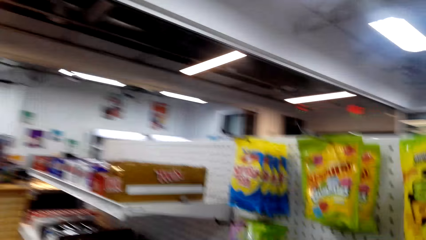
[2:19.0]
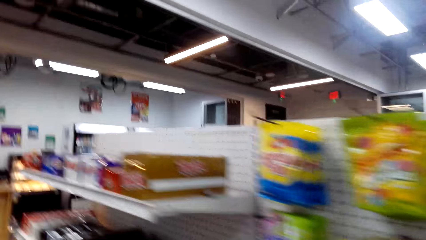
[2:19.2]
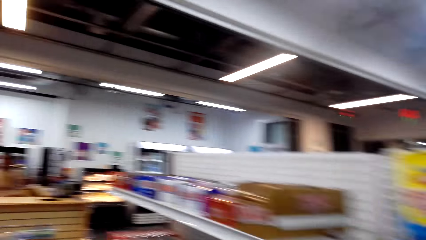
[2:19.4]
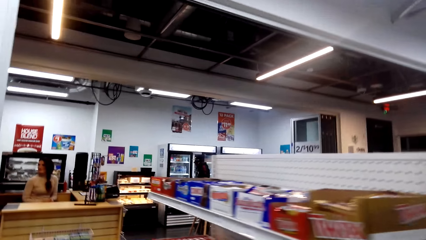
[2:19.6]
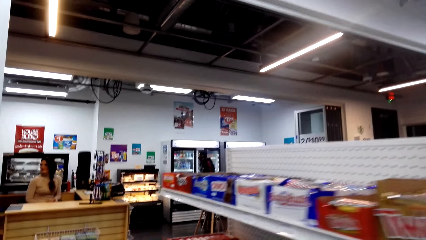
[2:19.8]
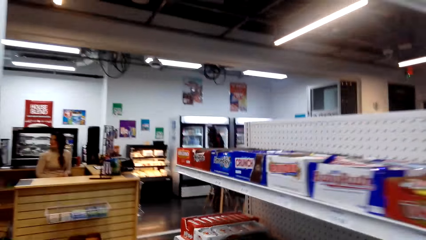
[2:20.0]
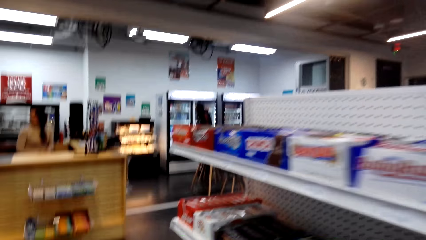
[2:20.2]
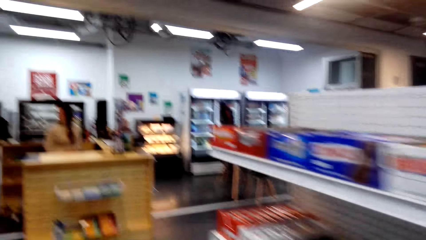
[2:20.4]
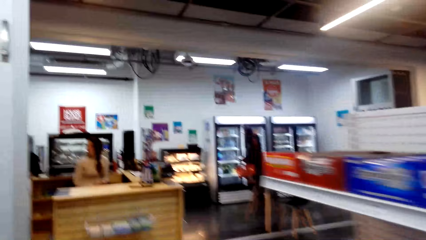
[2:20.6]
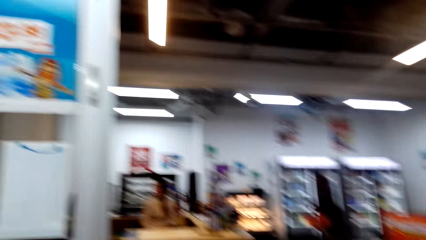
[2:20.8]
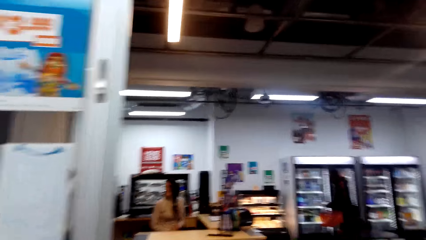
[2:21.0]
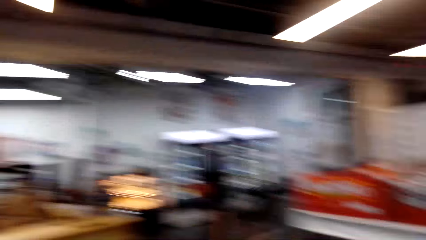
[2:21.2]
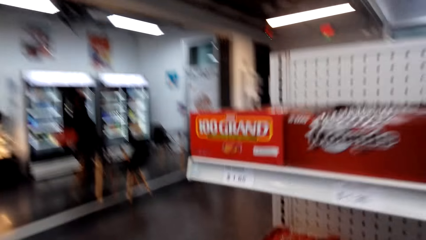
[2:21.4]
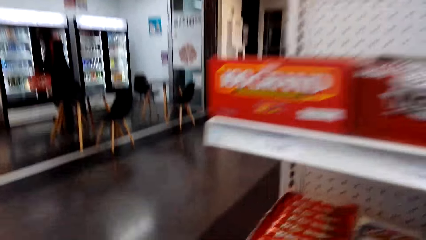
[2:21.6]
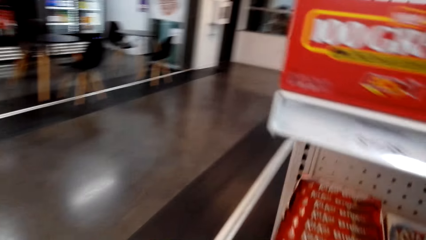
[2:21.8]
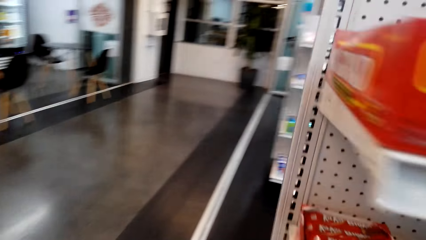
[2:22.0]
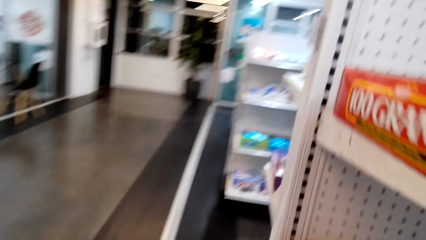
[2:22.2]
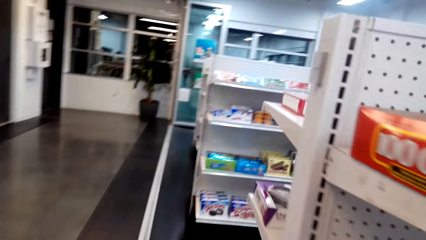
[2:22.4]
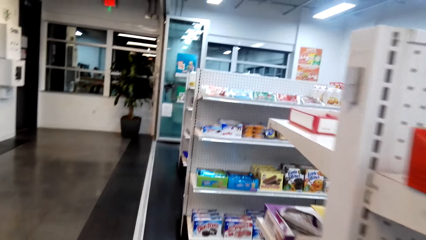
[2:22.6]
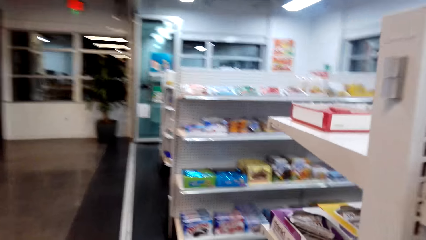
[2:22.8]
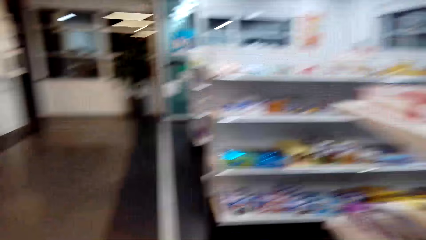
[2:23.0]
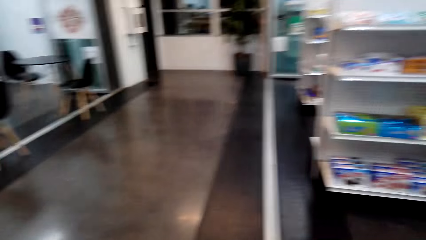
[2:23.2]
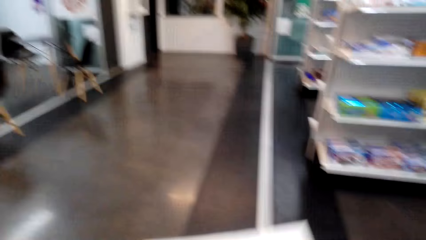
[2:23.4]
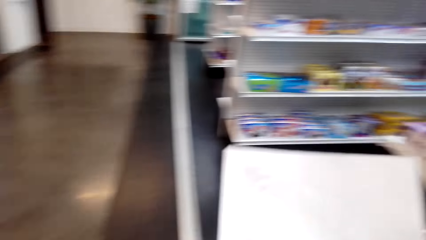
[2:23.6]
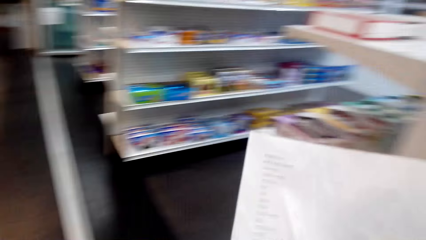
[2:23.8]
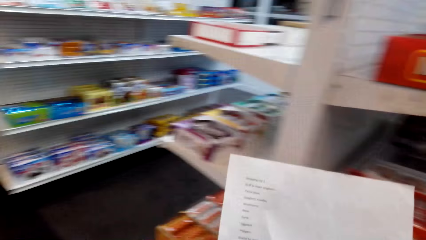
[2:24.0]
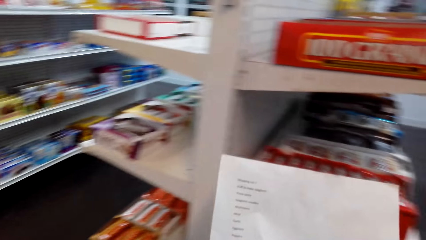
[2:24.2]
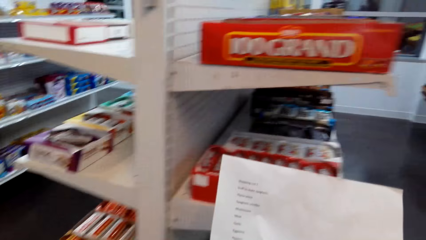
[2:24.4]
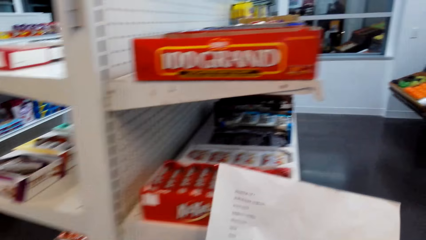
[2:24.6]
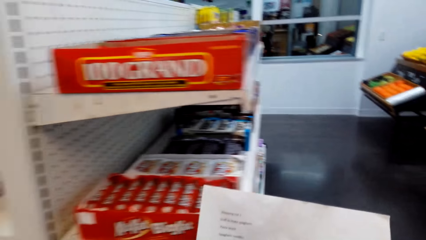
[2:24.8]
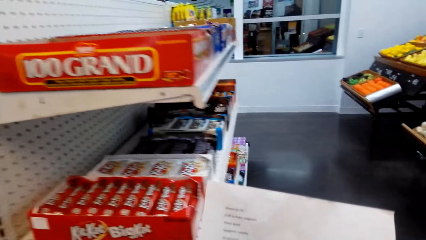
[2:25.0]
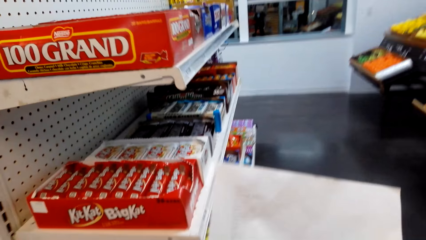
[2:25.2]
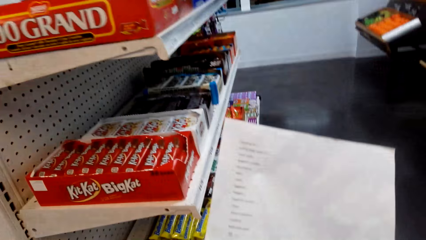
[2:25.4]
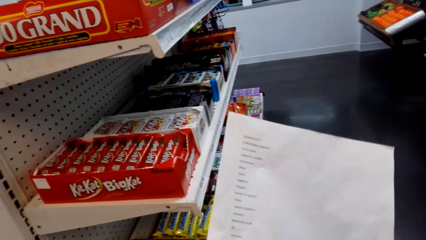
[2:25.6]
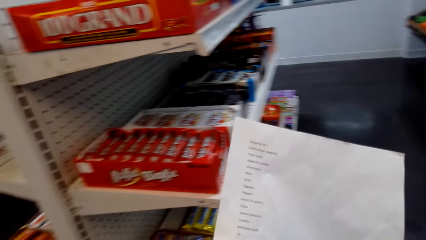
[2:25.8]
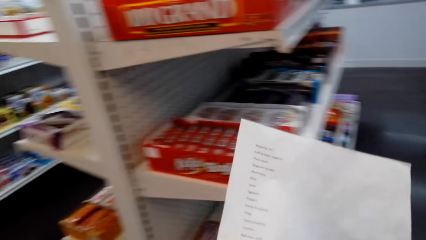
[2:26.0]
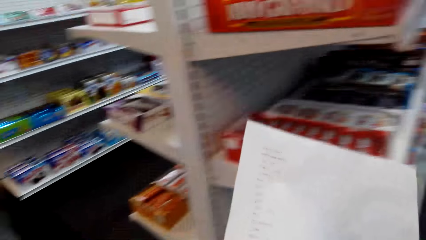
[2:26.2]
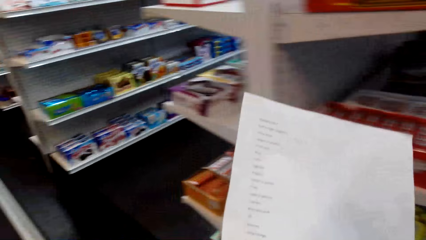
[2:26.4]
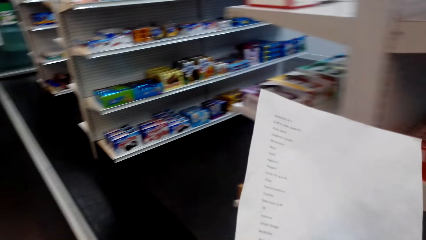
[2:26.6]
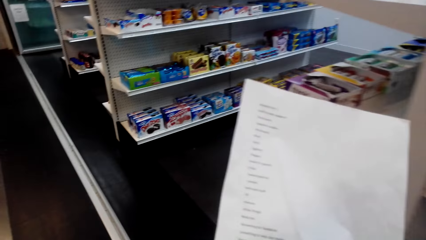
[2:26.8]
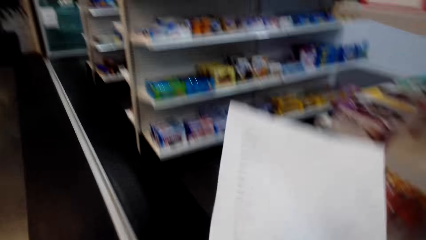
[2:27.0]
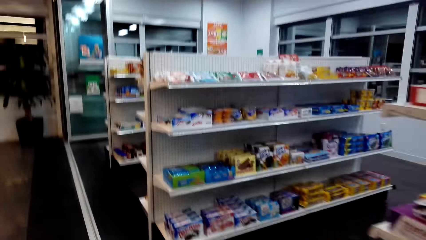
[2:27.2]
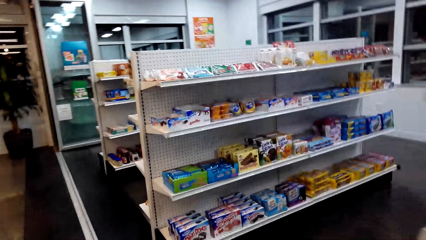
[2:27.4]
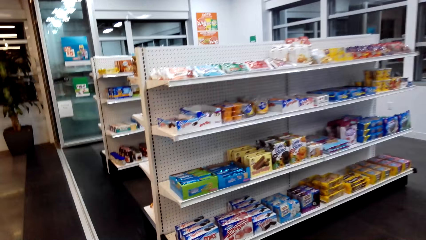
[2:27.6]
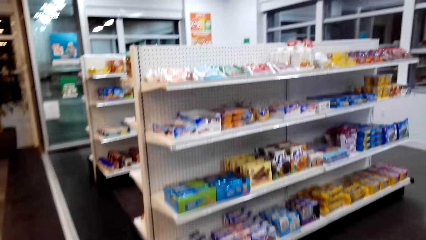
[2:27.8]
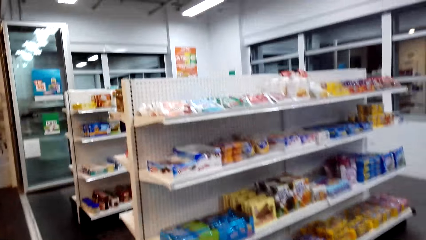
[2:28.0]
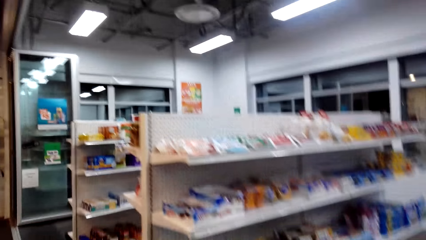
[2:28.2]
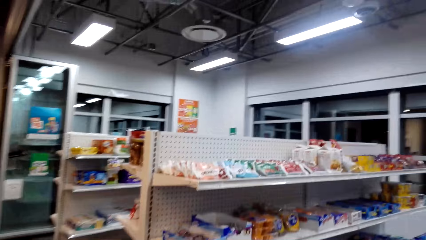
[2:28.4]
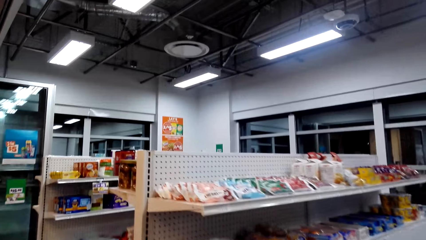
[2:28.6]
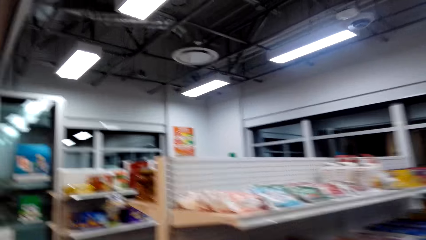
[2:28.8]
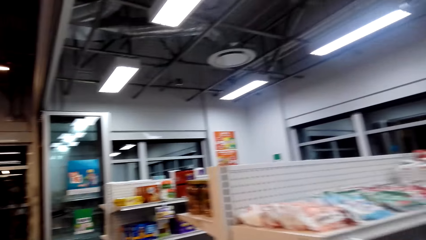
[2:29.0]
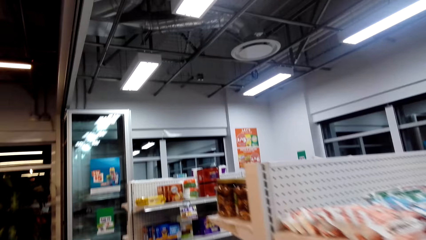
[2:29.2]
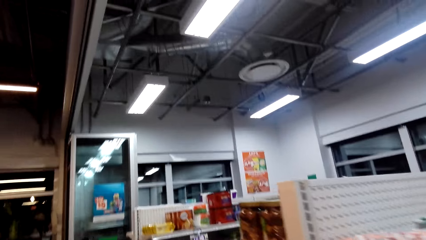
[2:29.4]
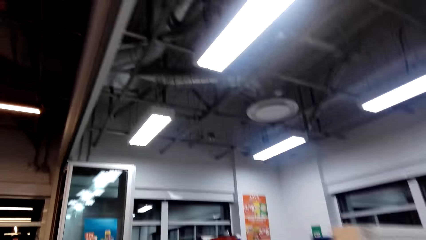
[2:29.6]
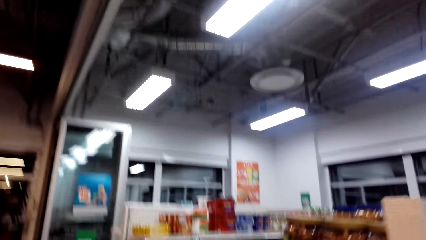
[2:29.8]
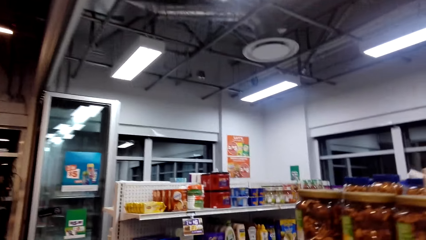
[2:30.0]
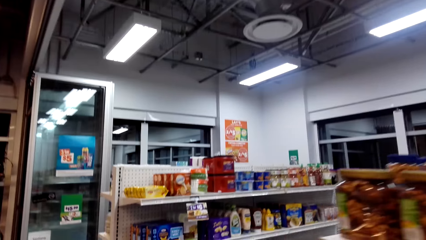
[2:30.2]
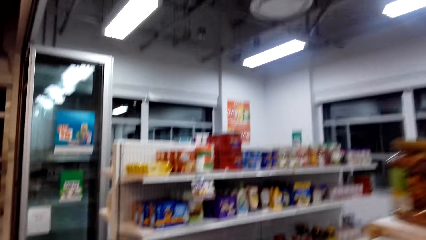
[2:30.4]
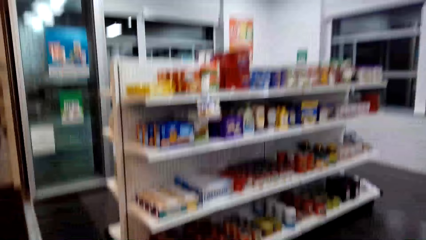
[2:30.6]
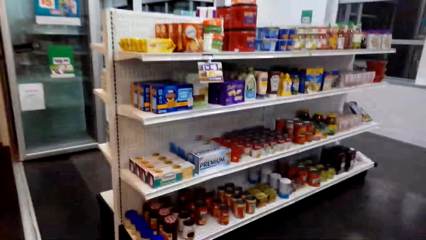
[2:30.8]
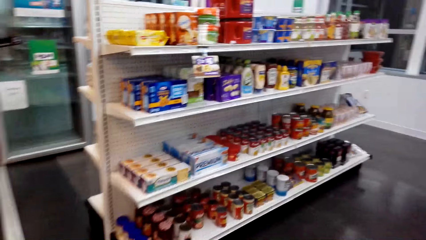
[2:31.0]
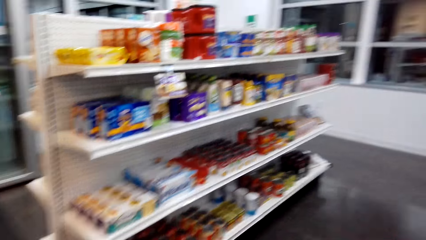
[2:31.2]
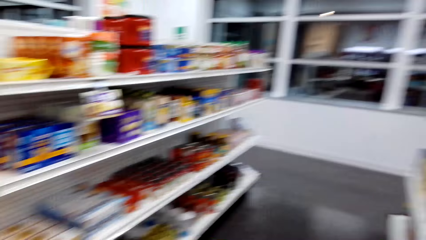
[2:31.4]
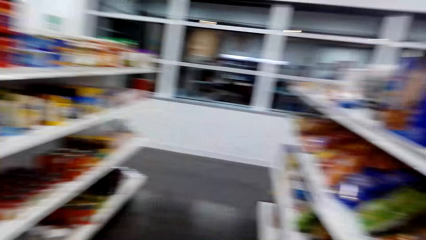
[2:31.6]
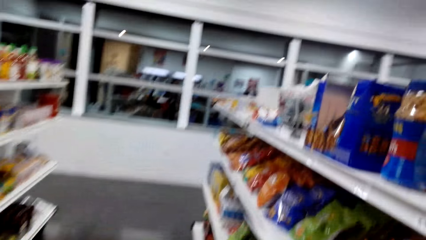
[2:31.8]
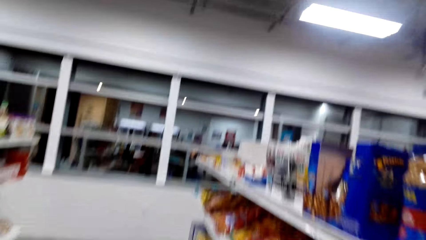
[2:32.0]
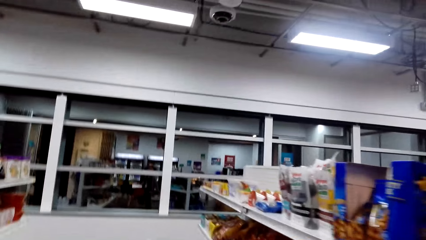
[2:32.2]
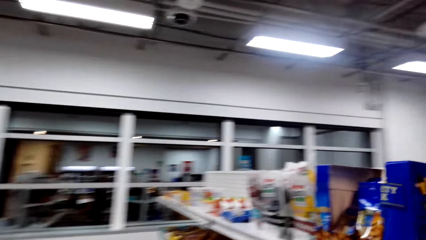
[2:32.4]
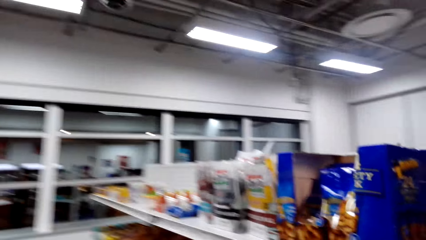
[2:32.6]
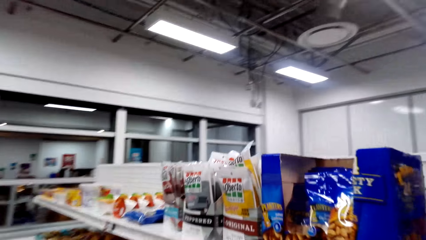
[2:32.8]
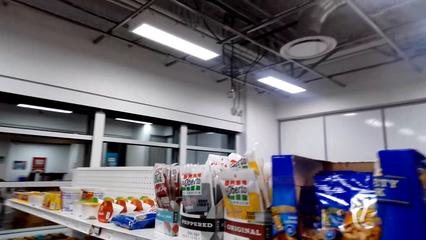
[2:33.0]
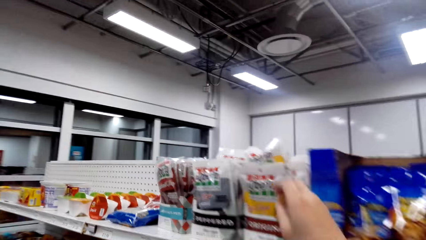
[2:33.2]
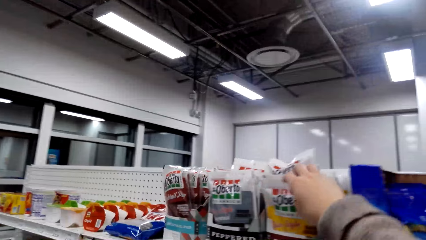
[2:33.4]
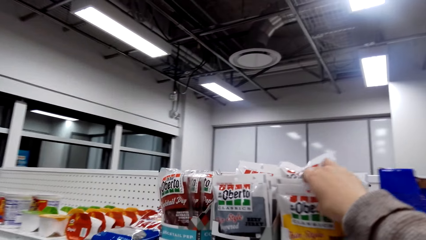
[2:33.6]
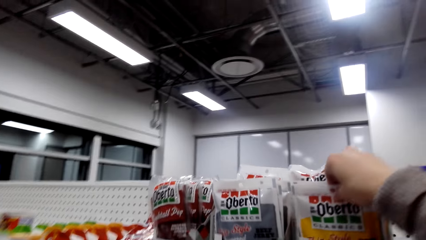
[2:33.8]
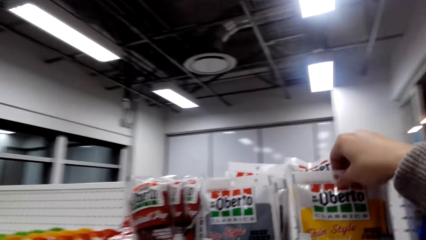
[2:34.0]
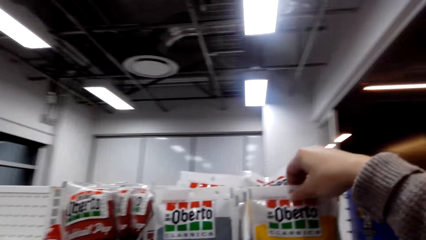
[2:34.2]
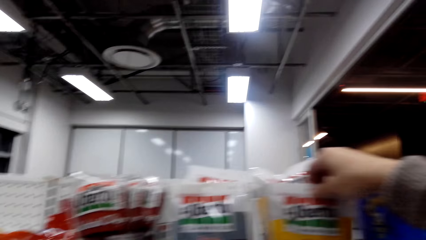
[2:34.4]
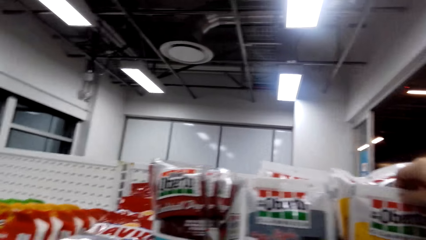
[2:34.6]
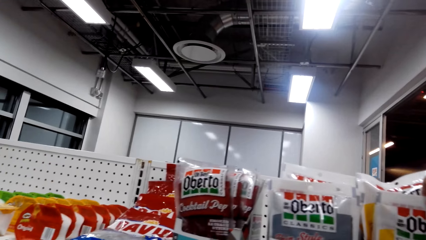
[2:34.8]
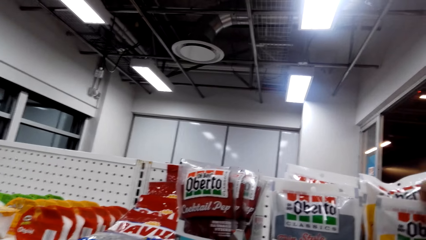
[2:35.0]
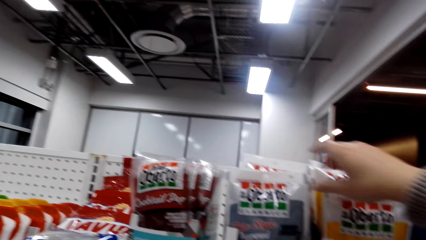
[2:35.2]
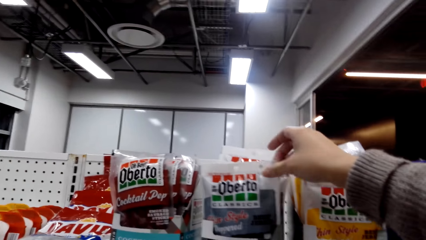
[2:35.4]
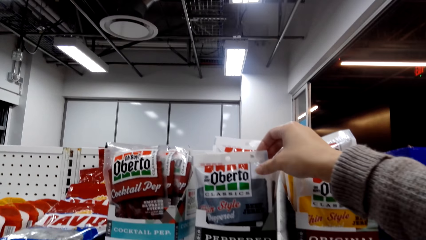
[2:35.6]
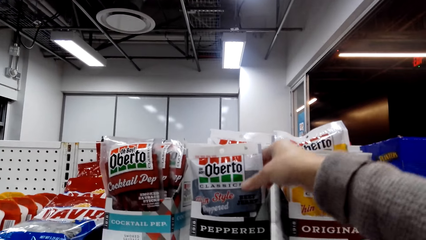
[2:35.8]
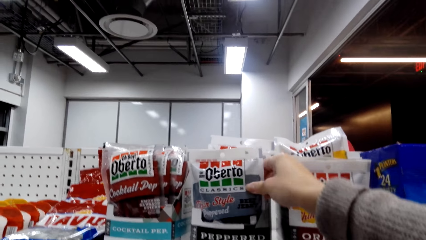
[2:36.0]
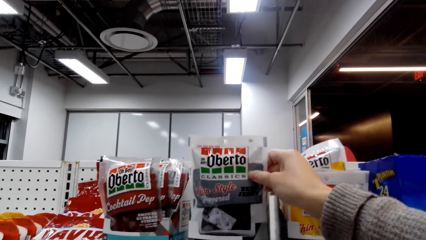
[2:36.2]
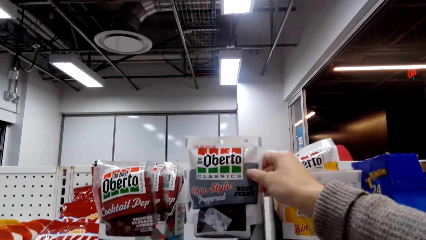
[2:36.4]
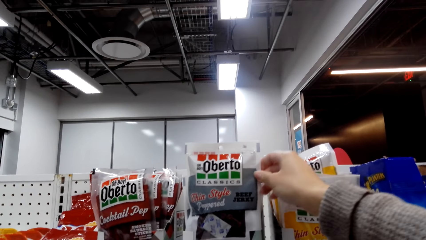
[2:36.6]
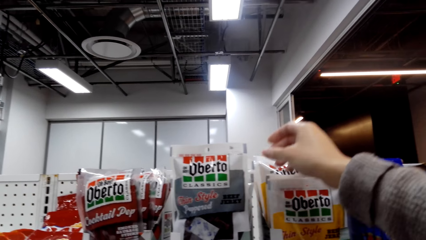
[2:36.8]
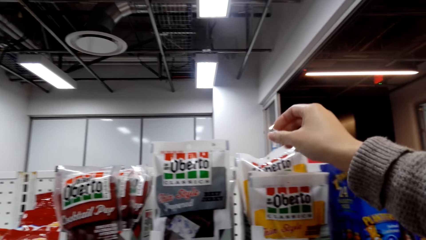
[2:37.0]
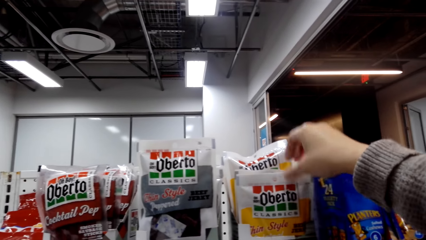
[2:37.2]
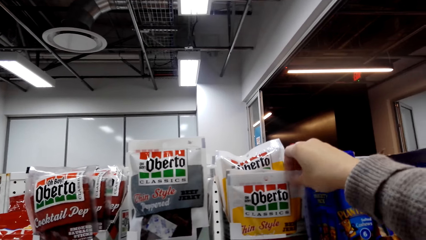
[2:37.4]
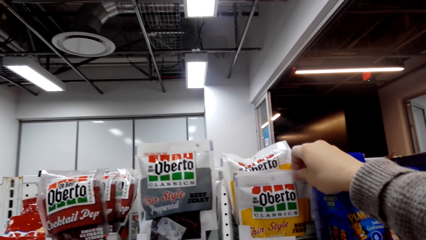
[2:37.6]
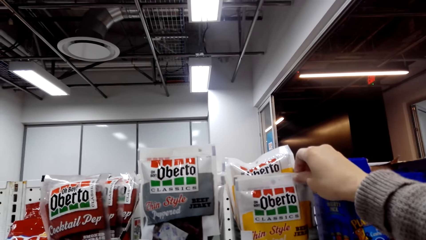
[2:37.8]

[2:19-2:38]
The camera wearer looks at the shopping list. They walk around. They touch a product from the shelf.
